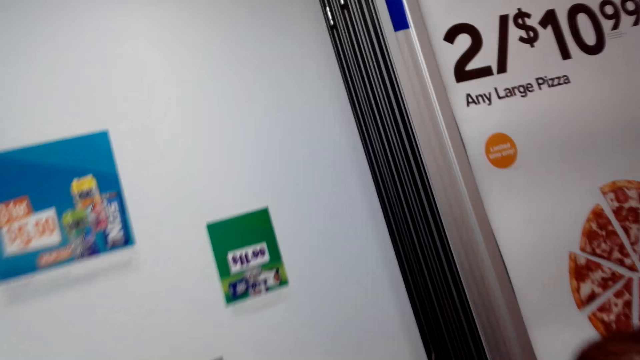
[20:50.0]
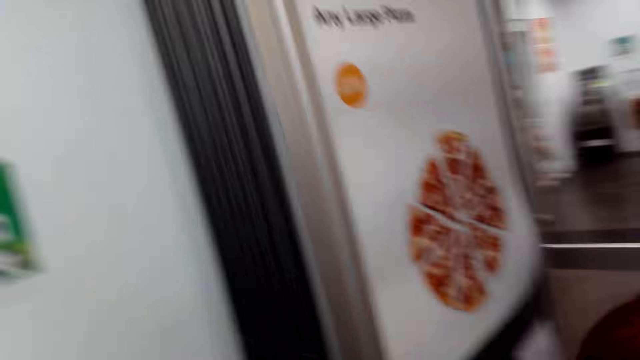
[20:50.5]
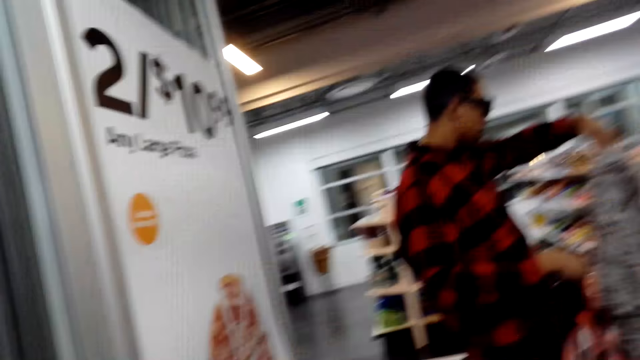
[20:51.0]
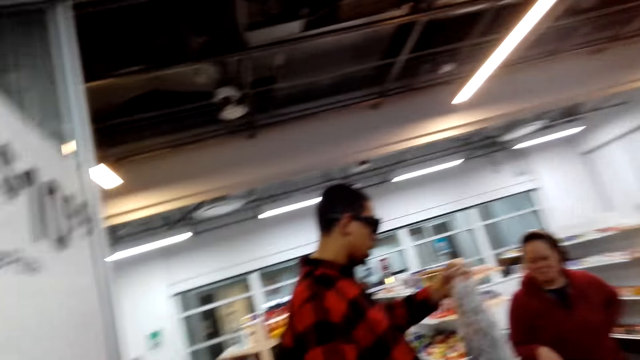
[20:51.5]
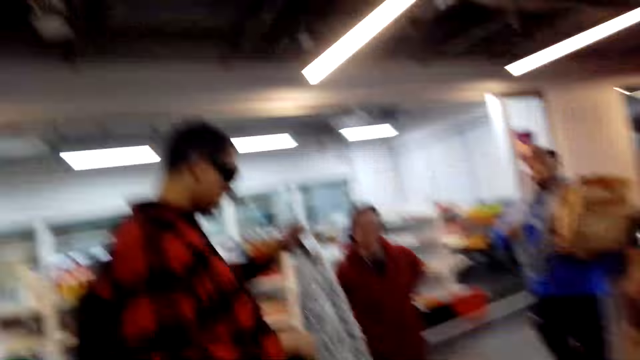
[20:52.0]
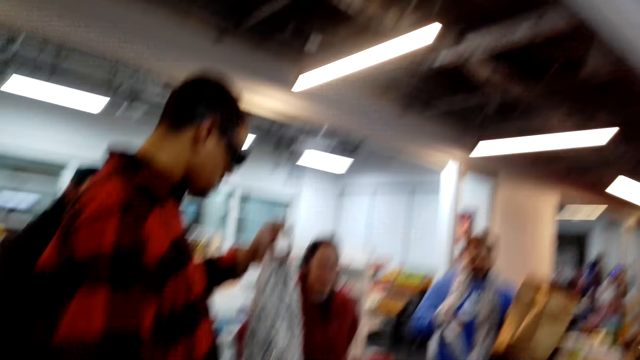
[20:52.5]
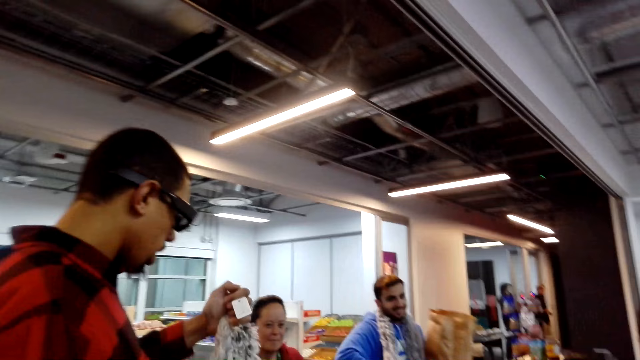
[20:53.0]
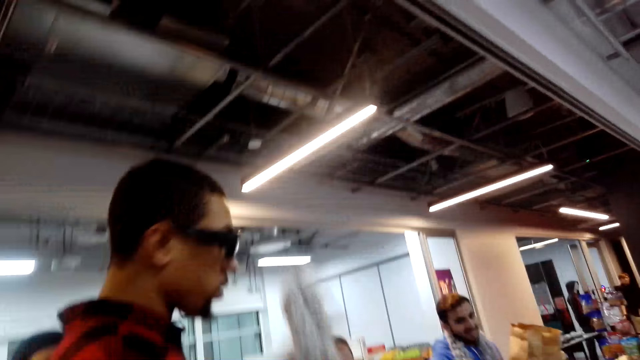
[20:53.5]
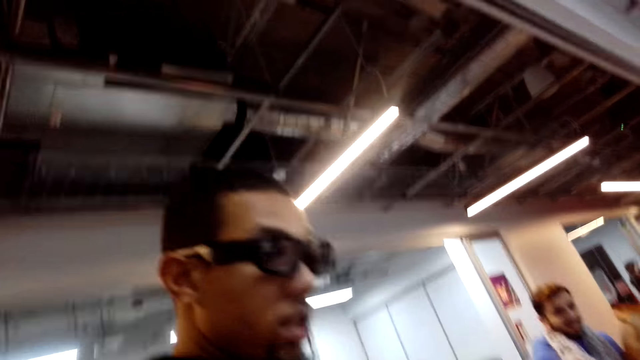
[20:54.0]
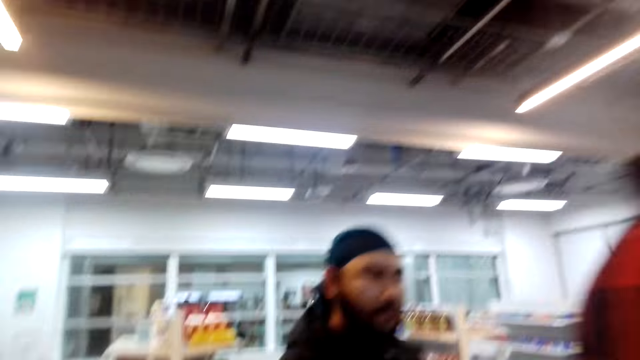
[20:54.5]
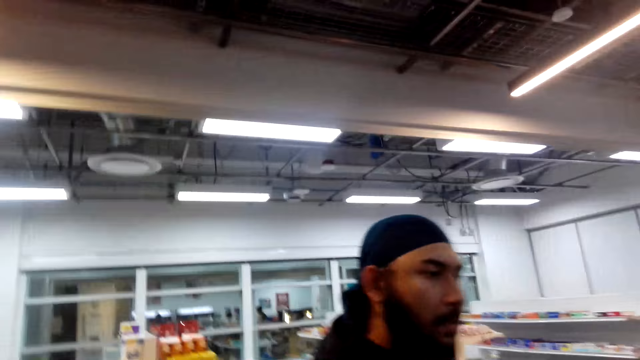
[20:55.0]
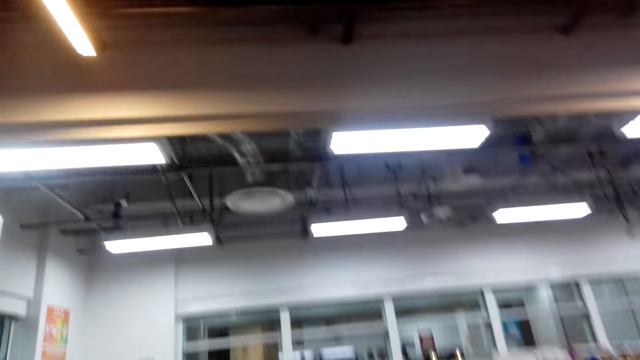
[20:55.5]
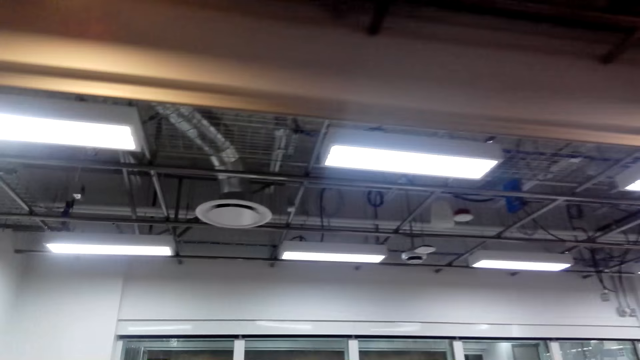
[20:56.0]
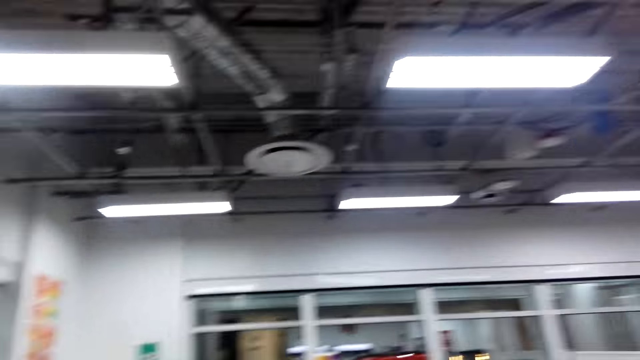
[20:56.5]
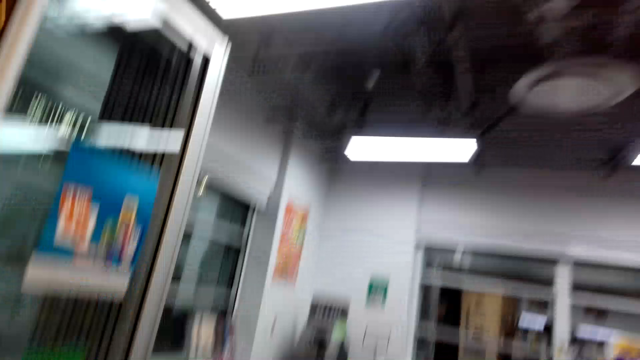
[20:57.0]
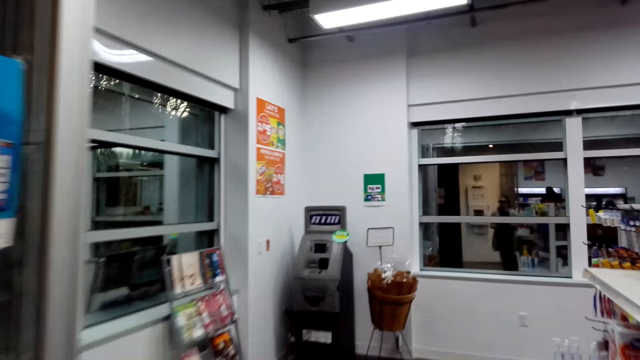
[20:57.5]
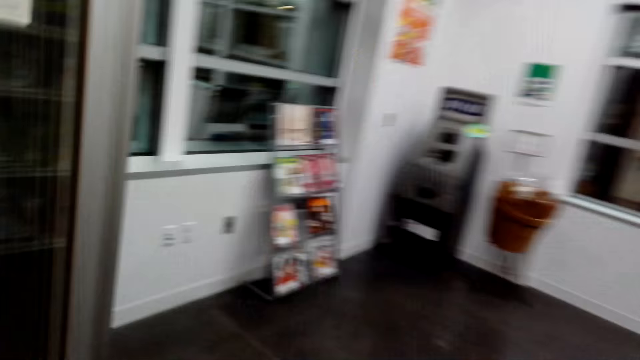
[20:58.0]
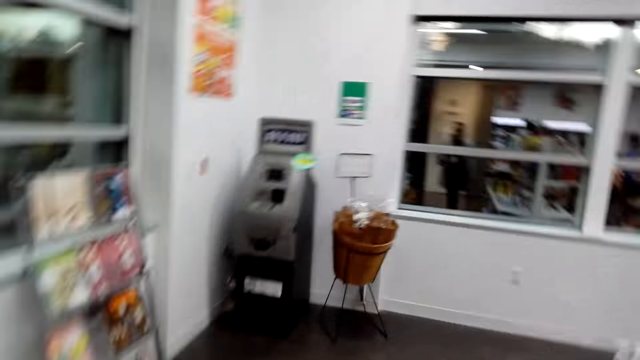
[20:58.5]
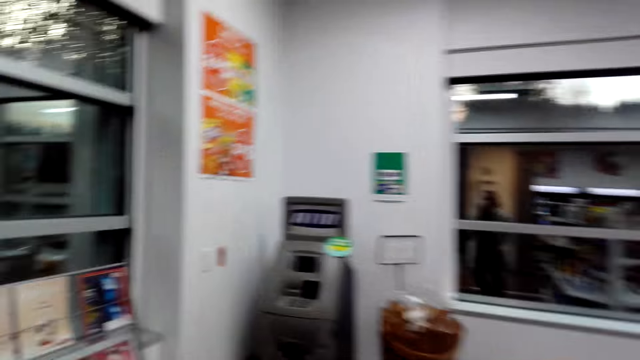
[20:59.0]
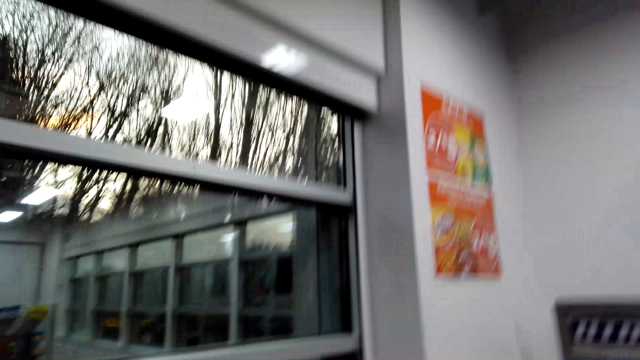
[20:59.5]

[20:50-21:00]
The camera wearer walks towards the magazine rack. A person holds the fur fabric. The camera wearer walks inside the shop.

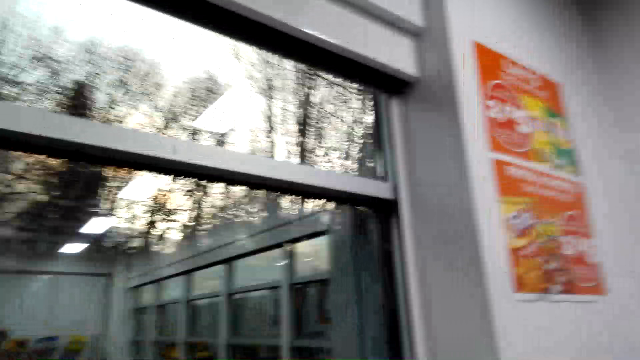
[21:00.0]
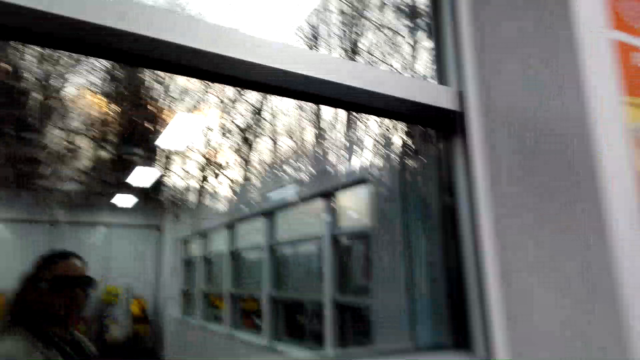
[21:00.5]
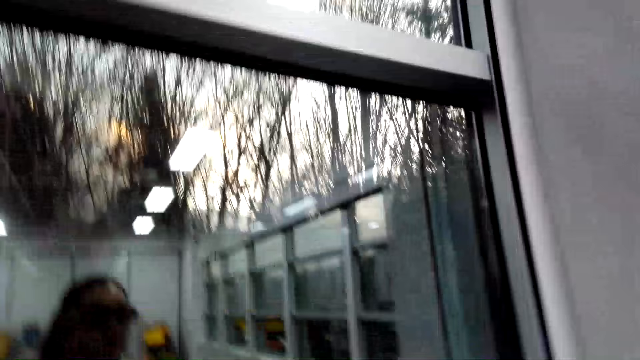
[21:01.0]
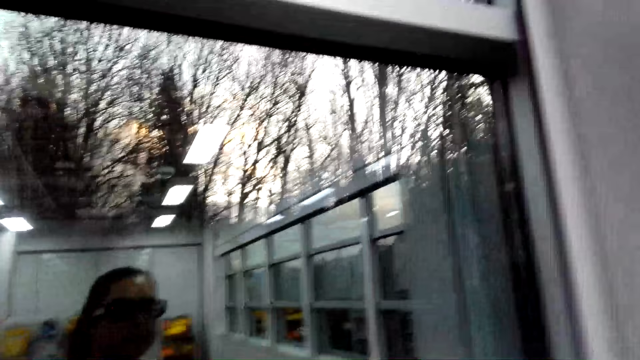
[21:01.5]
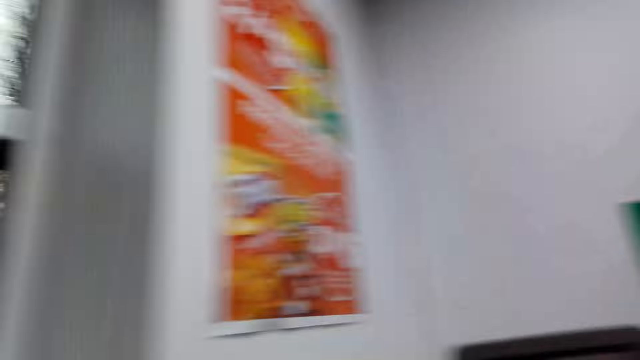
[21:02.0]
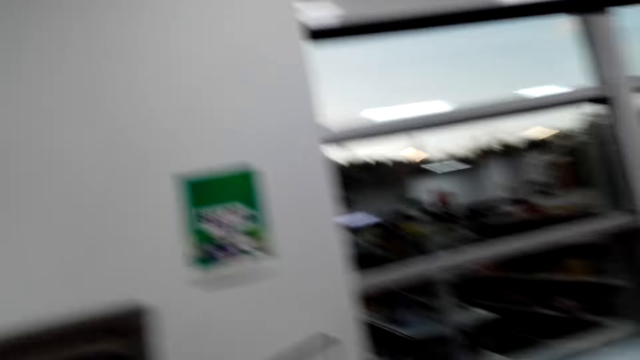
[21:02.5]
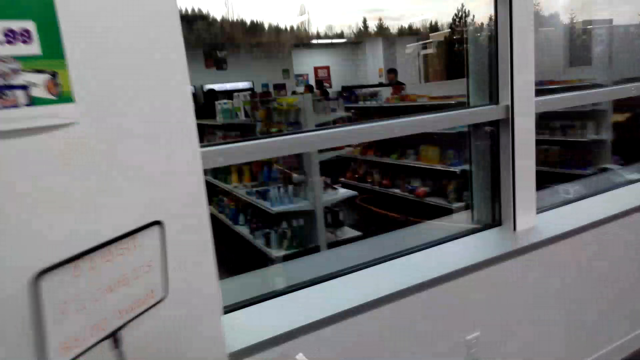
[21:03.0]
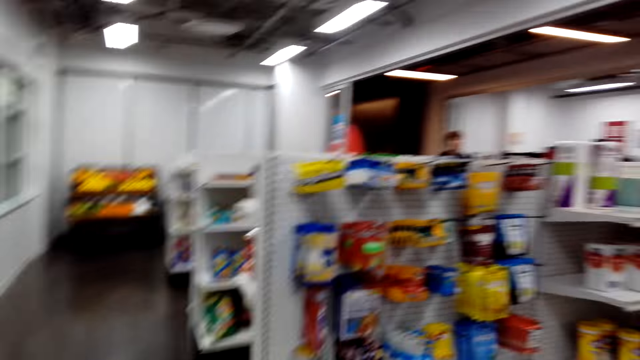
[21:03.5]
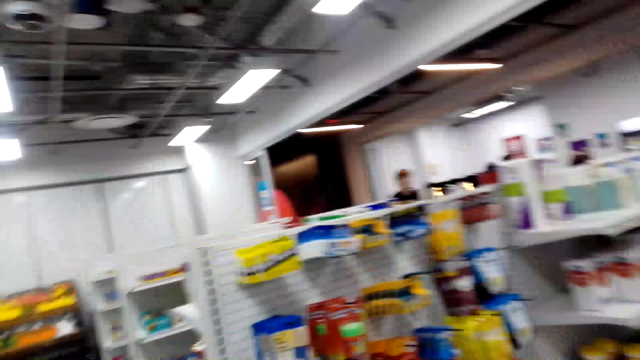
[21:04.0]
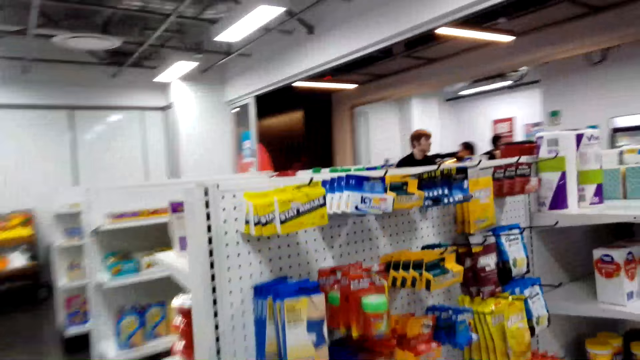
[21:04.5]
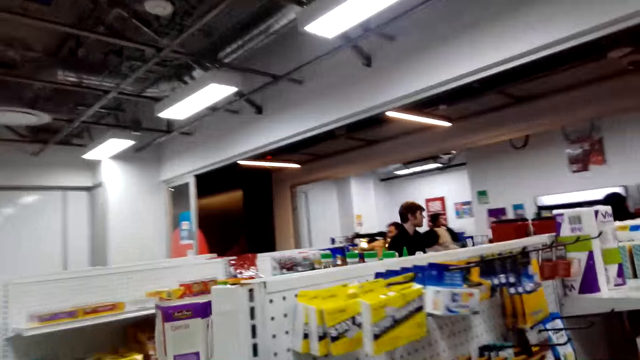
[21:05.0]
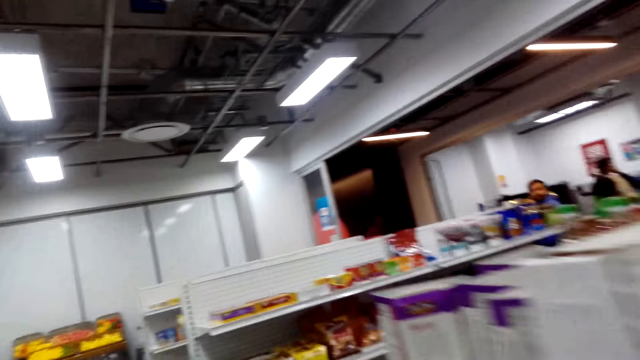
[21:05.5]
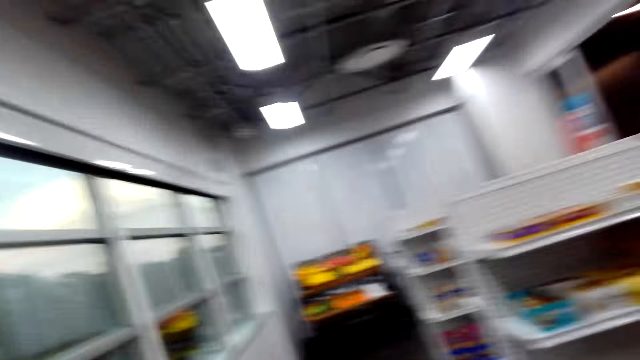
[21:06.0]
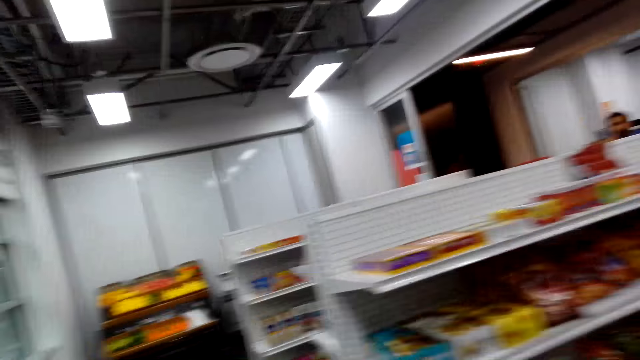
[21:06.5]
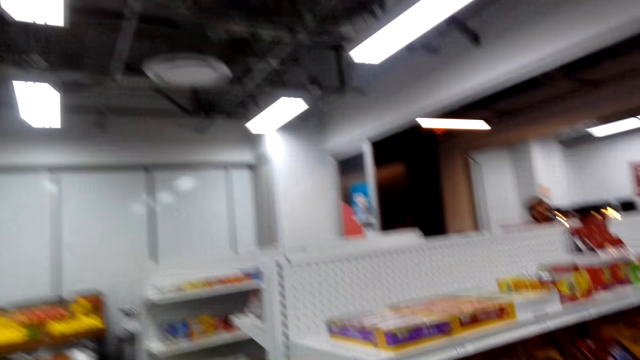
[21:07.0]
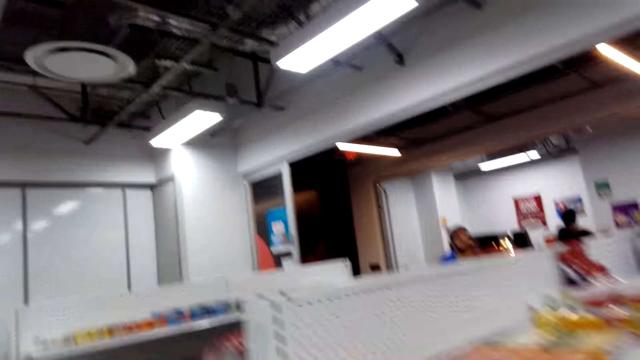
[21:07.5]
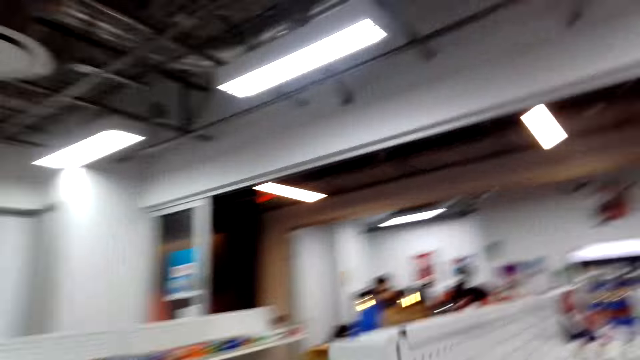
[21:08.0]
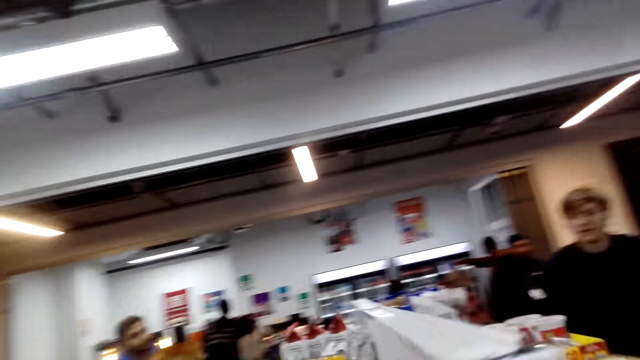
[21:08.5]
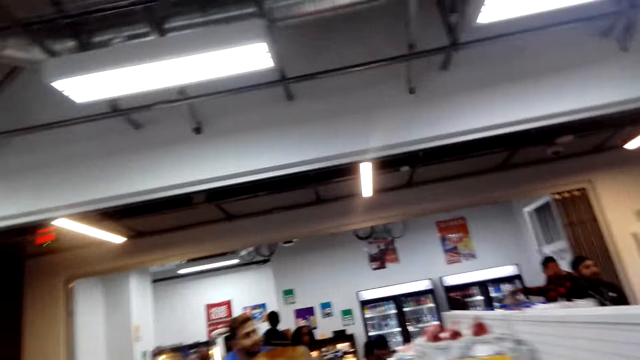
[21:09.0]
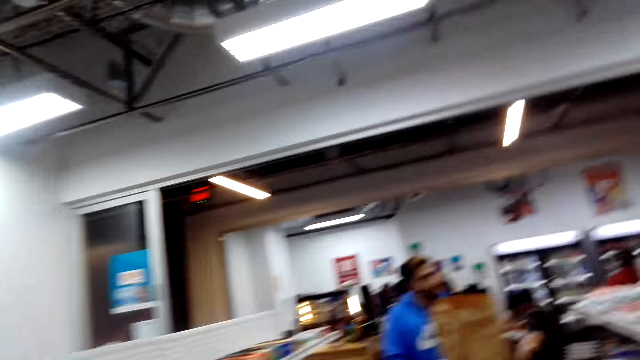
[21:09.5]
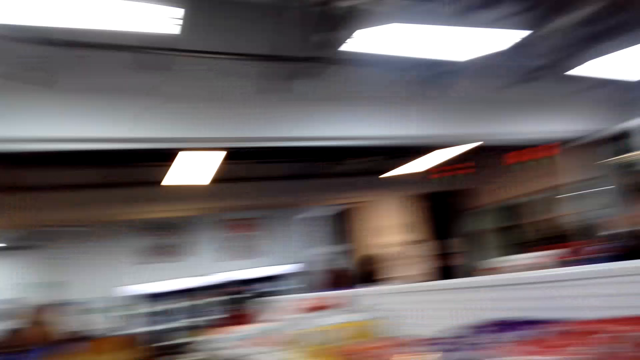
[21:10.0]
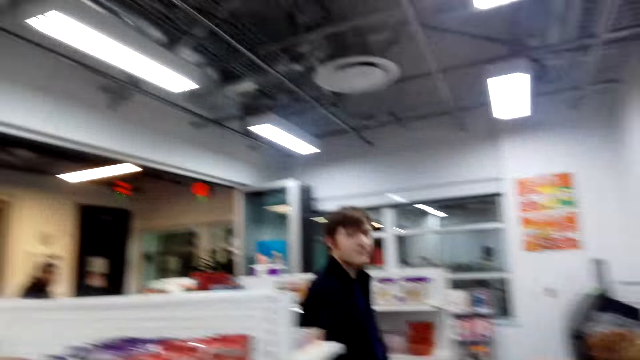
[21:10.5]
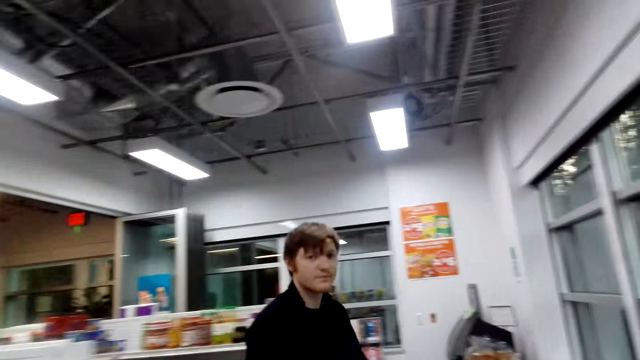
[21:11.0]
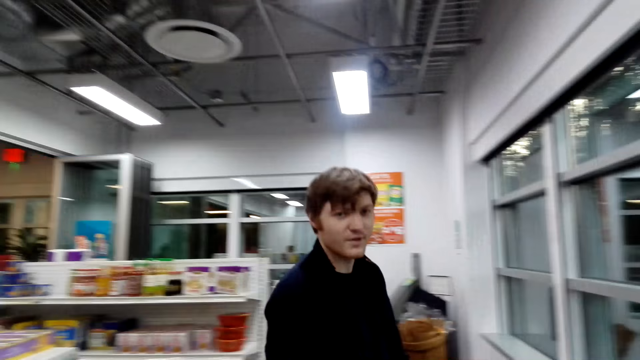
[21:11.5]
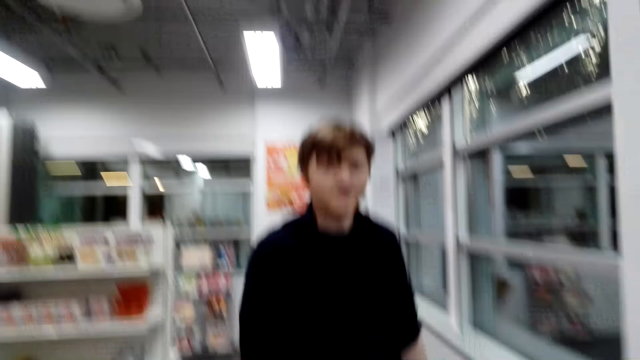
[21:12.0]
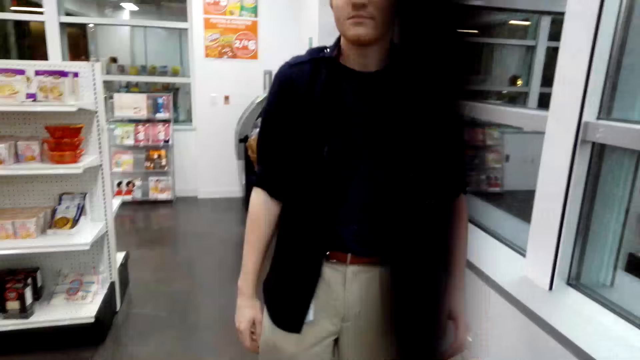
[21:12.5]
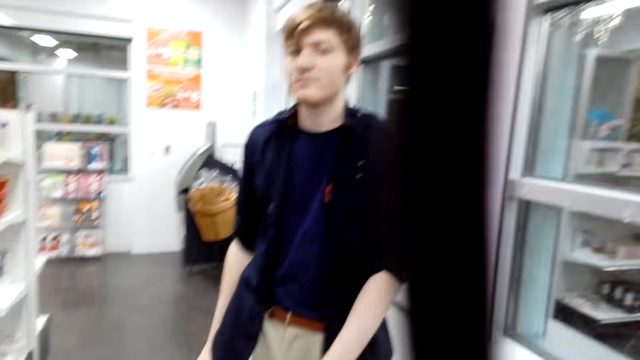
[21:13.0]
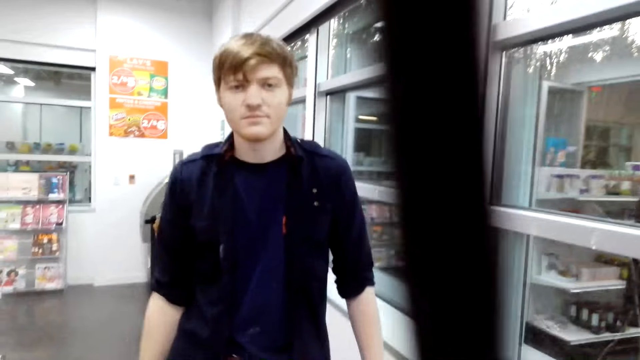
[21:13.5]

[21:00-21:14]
The camera wearer looks through the mirror. They stop next to the magazine rack, turn around, and walk inside the supermarket aisle. A person looks at the camera wearer. The camera wearer dialogues with a man.
